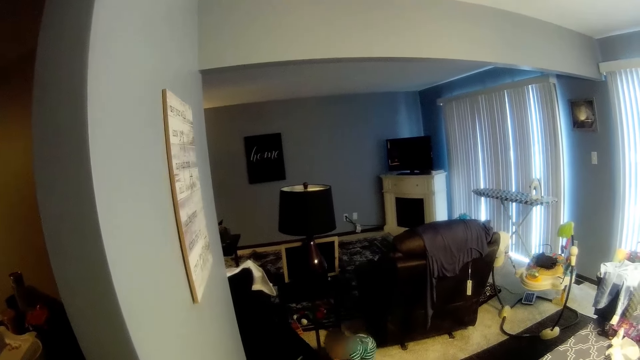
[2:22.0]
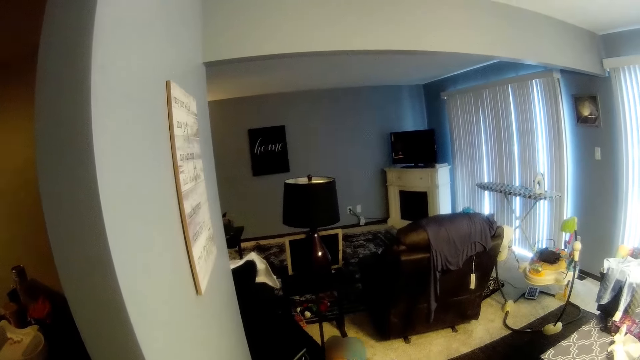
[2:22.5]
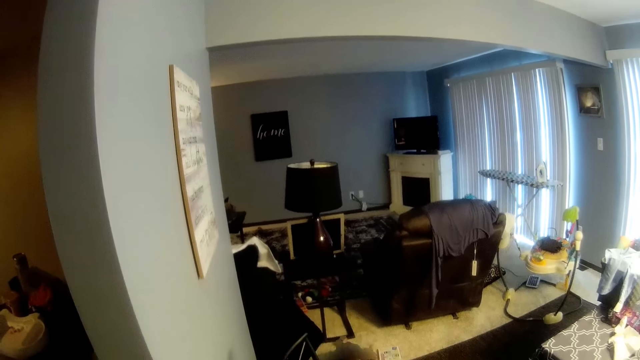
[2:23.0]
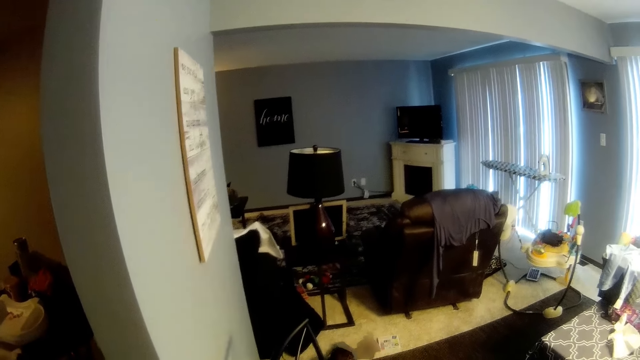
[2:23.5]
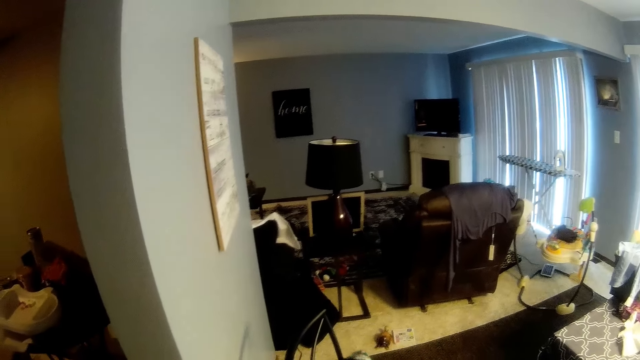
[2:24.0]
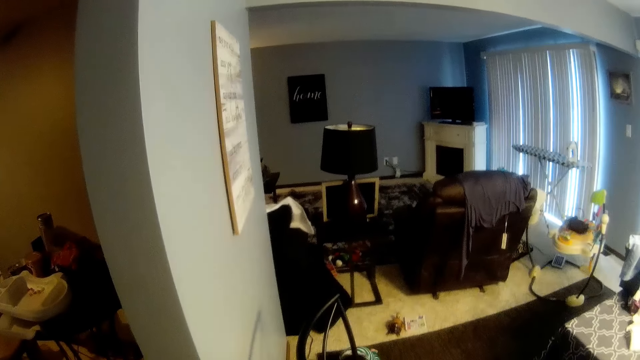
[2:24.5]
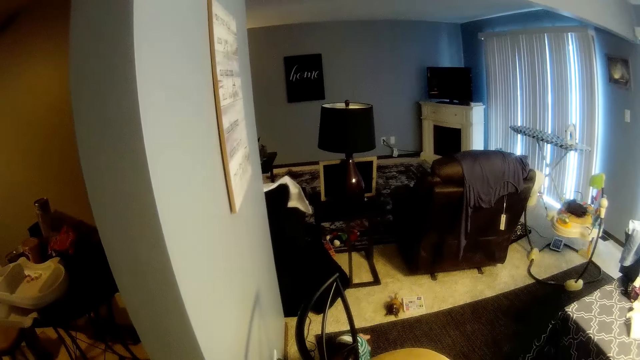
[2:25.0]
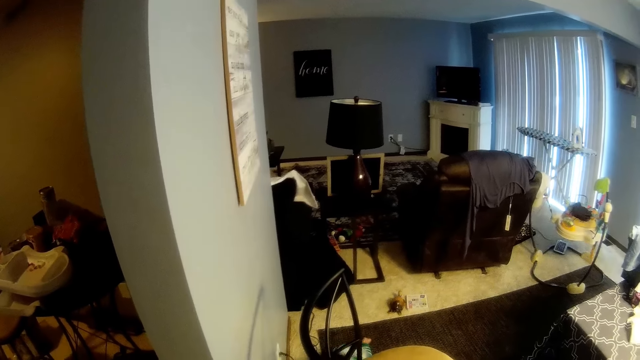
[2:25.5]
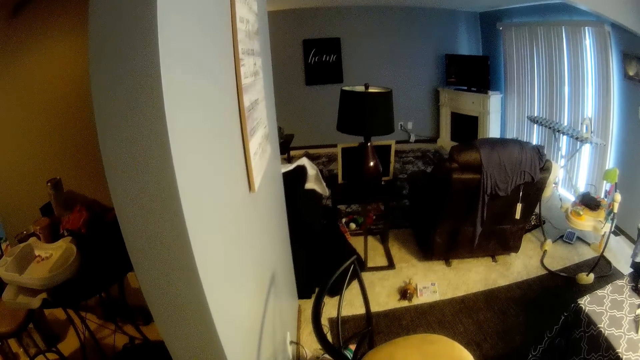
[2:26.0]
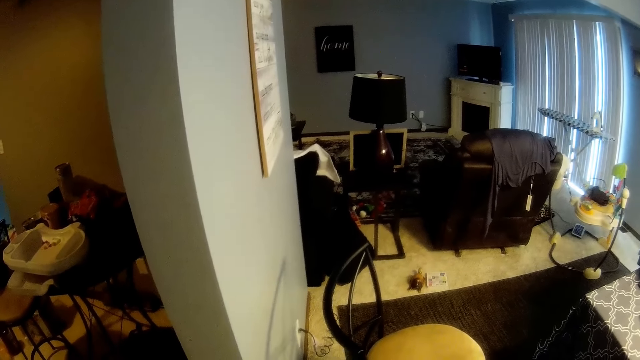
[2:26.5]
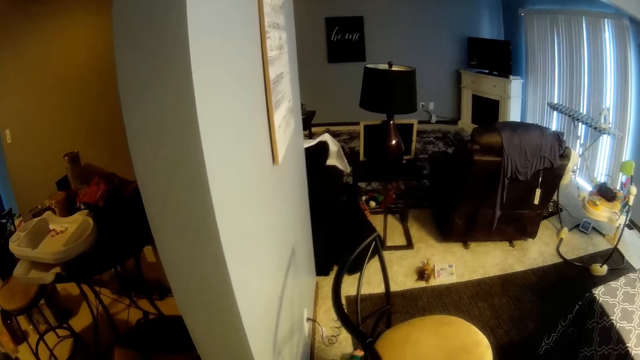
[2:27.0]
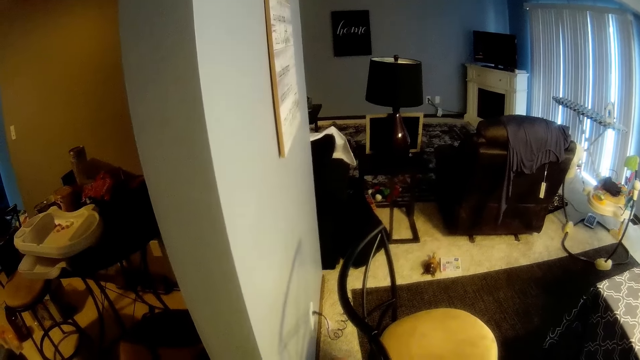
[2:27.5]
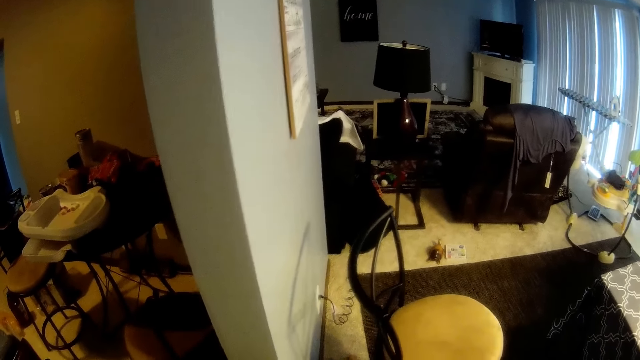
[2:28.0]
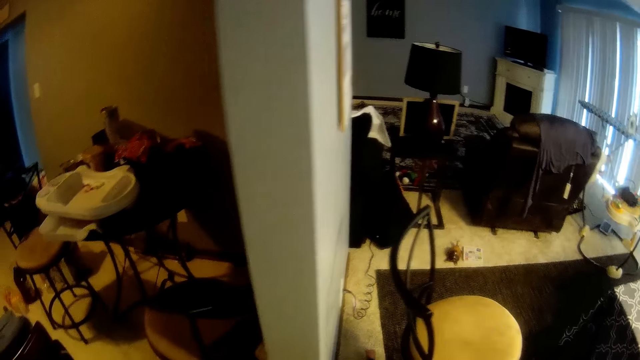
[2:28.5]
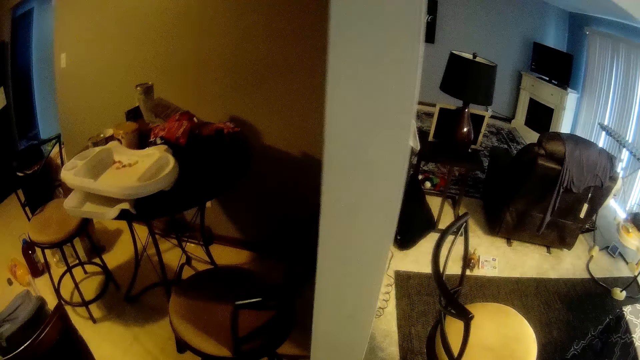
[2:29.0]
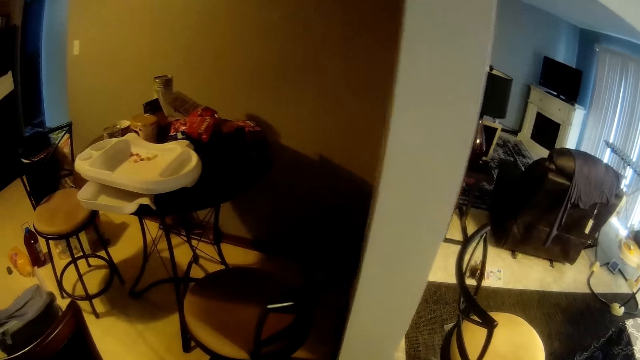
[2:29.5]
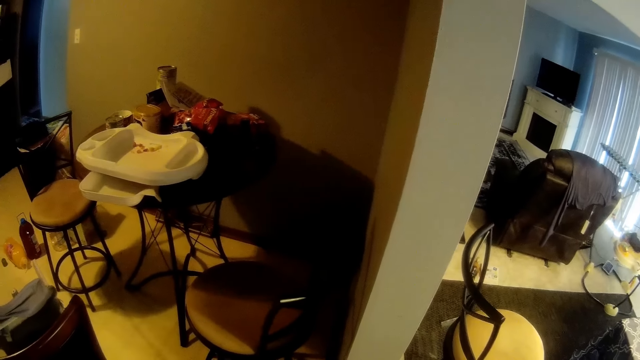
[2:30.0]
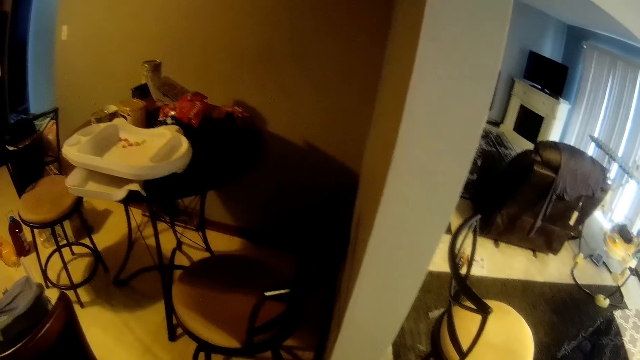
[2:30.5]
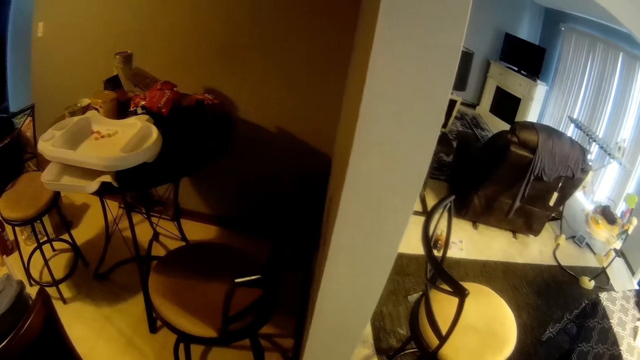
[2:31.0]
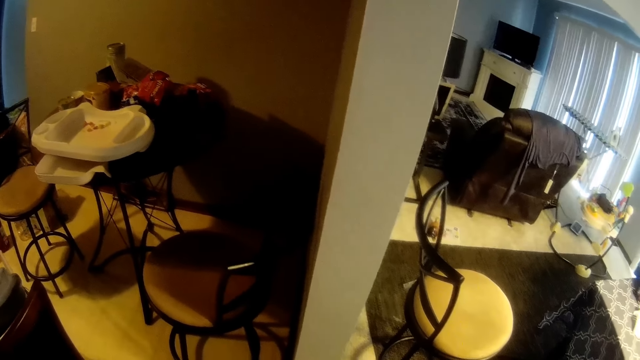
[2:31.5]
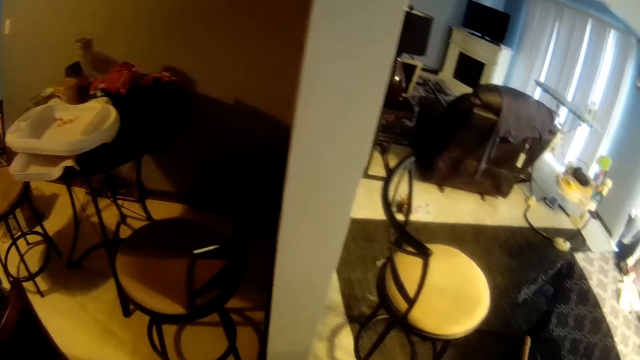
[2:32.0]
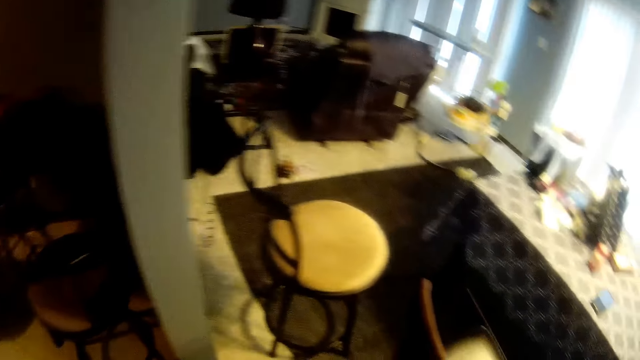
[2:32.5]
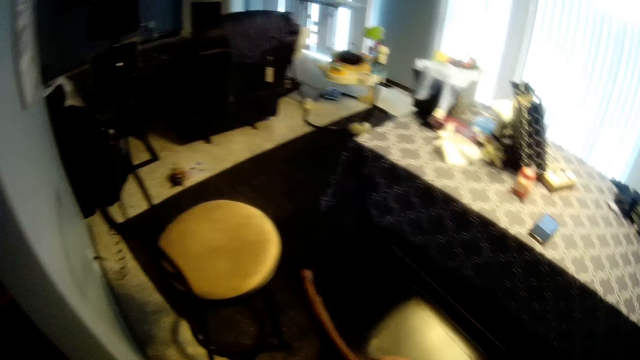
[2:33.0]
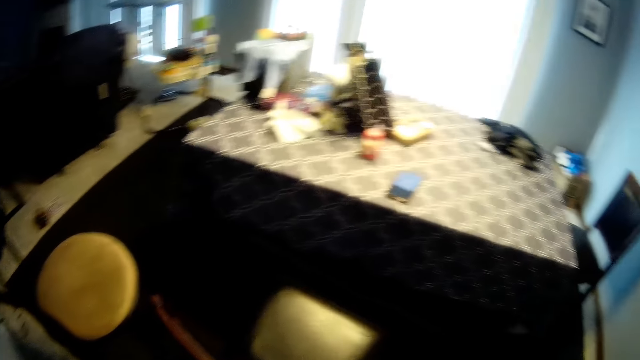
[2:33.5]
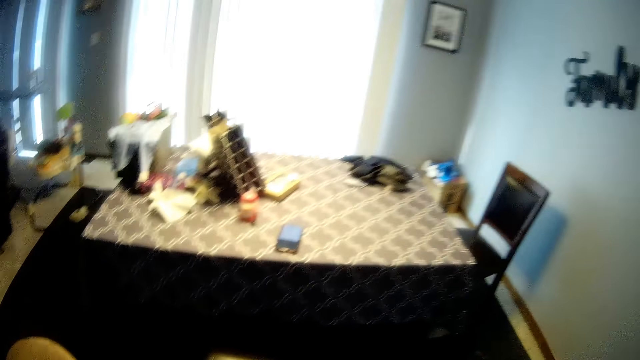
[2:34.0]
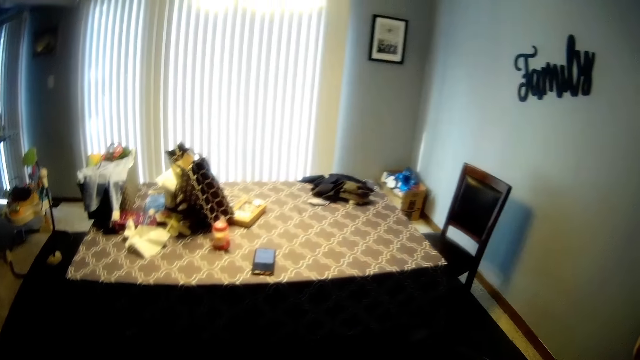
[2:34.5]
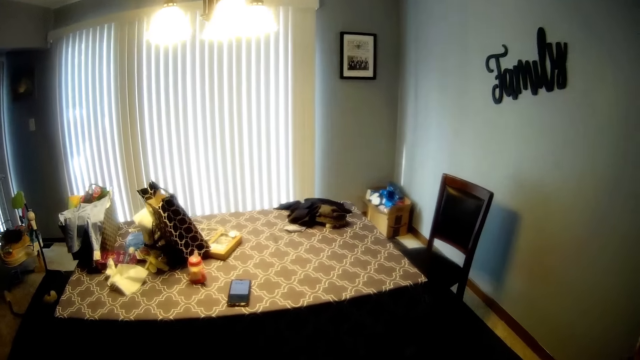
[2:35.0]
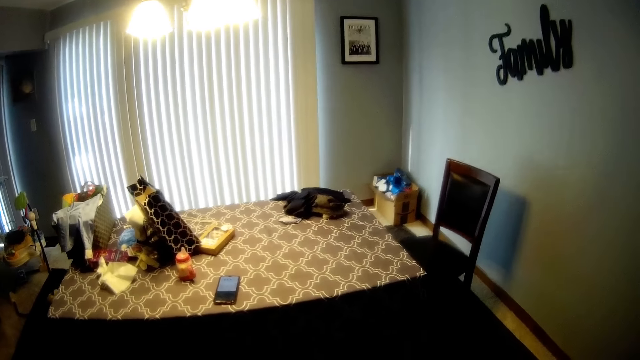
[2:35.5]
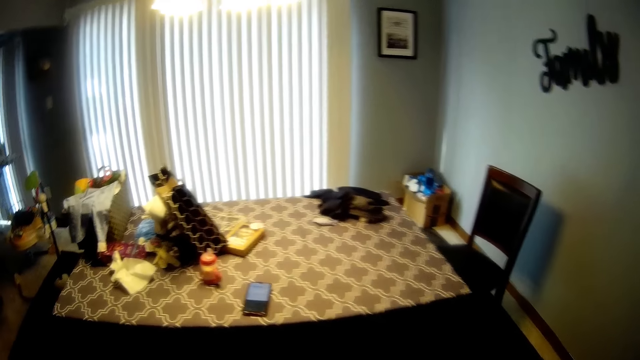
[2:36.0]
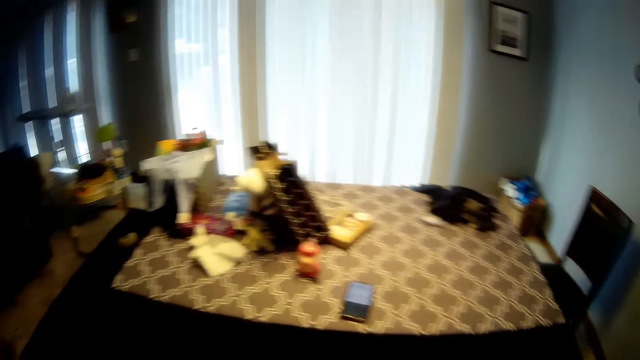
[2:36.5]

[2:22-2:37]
The baby crawls towards the camera wearer. The camera wearer interacts with the baby. They walk.

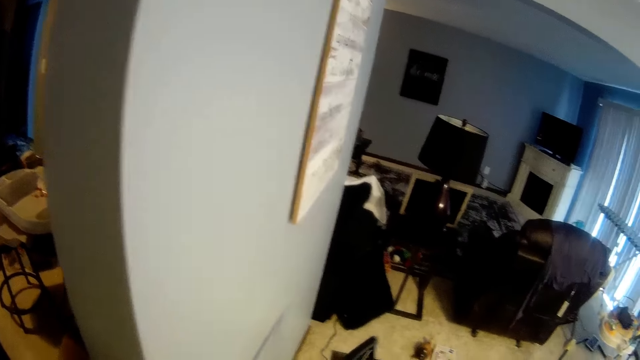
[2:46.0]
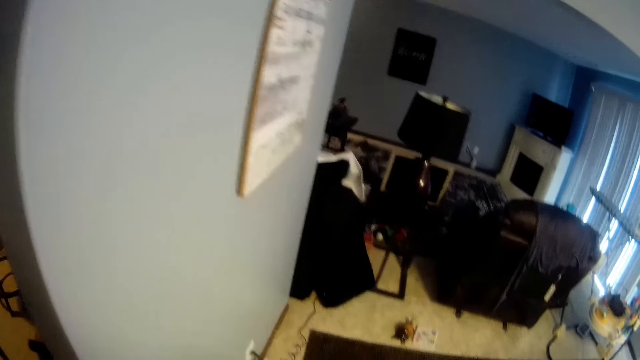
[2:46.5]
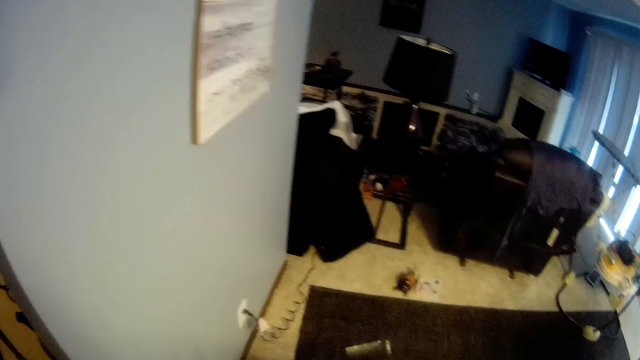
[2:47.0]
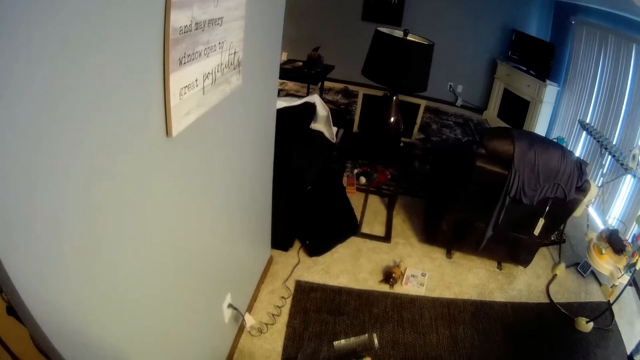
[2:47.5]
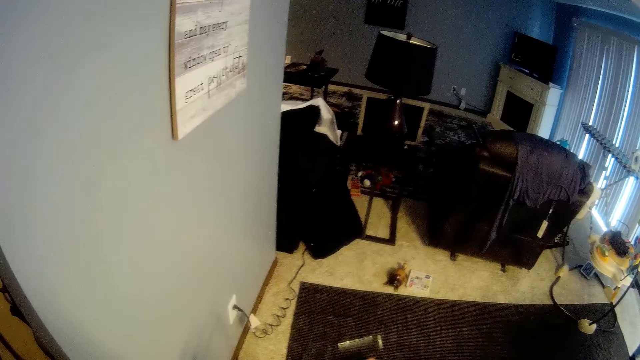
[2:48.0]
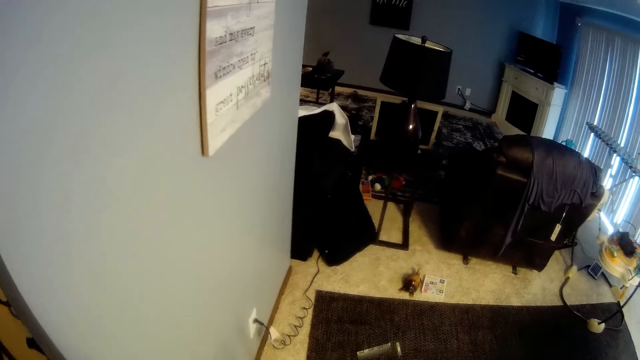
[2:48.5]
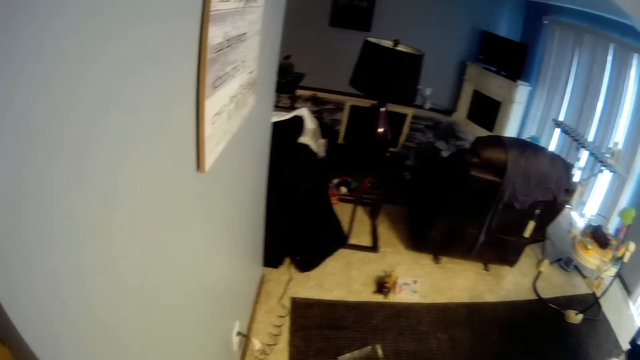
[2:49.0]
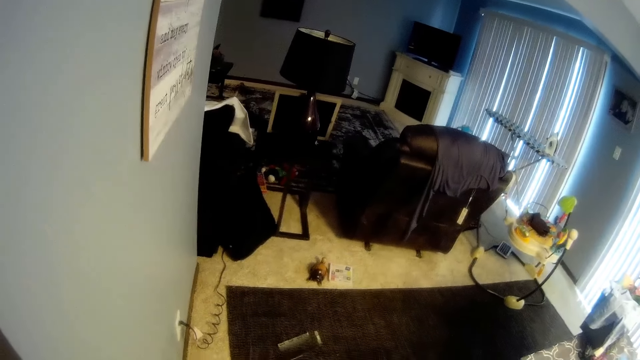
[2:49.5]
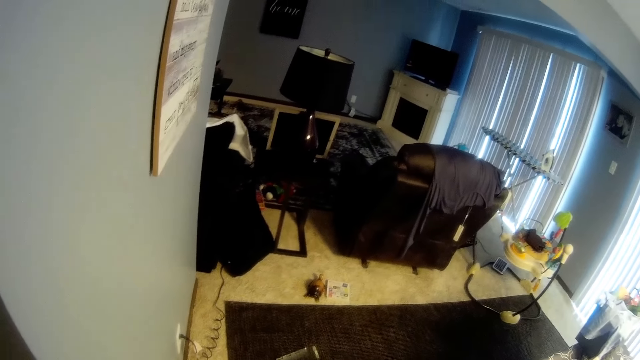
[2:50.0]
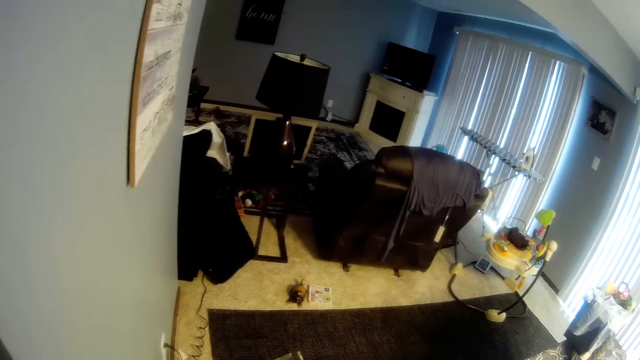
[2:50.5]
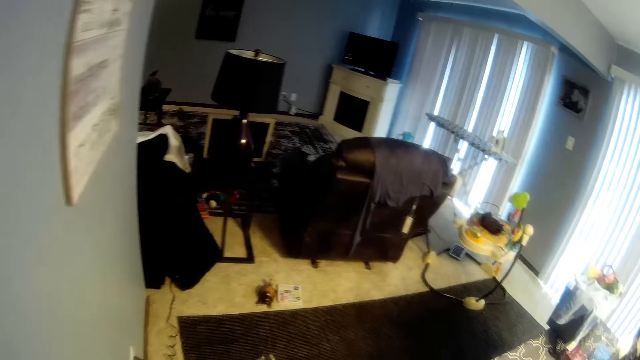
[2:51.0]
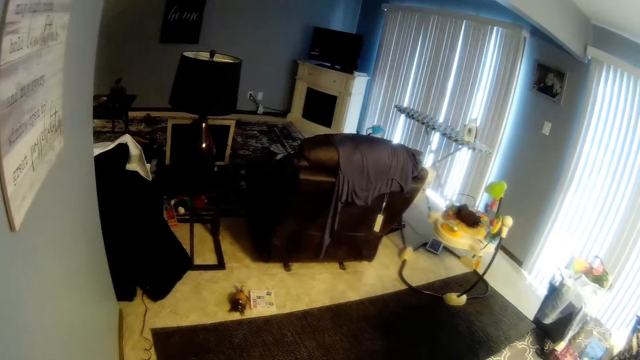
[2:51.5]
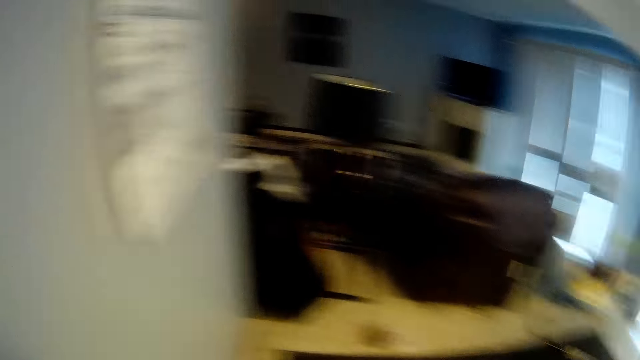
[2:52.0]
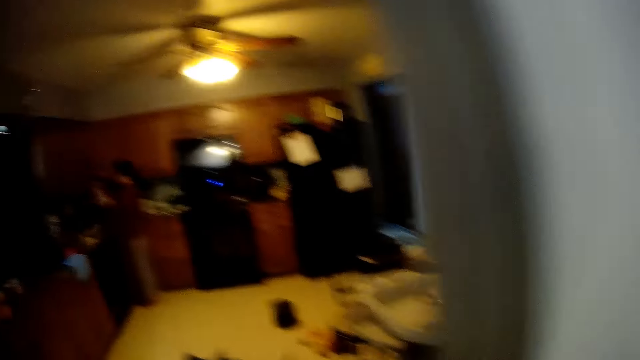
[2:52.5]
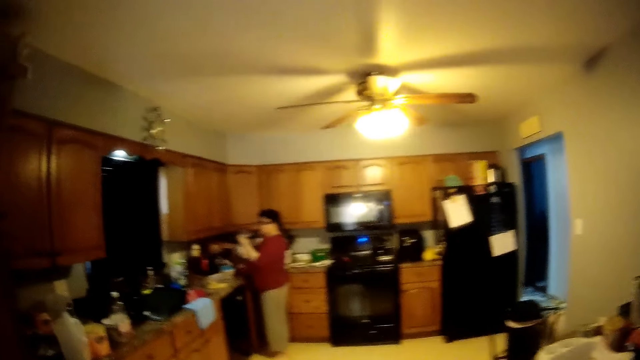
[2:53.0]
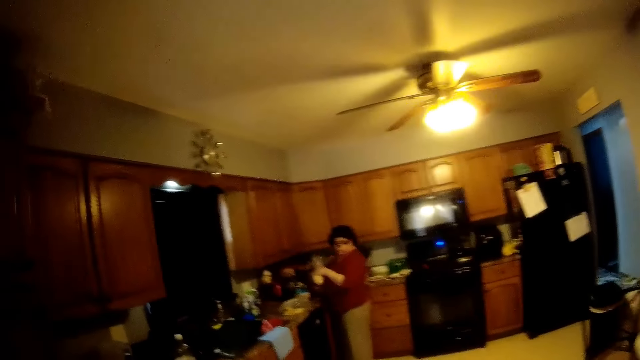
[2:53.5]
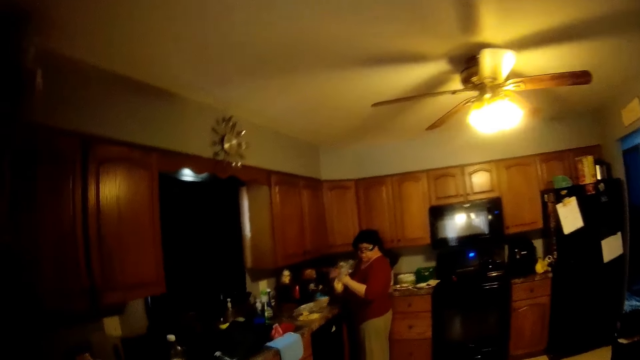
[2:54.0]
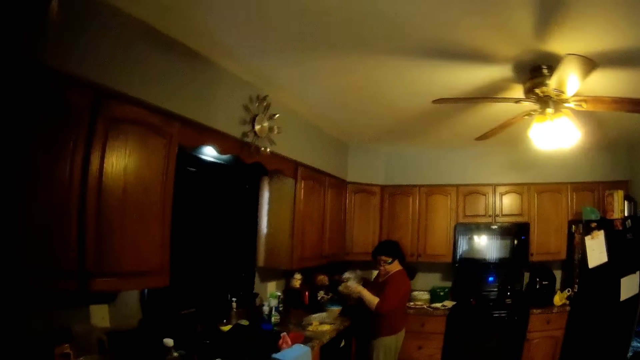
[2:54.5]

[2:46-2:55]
The woman ties a loaf of bread with both hands.
